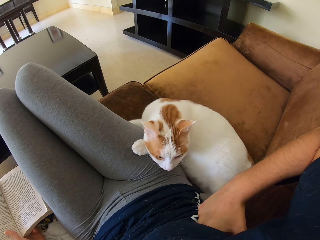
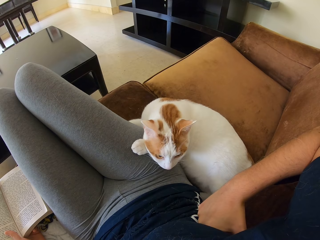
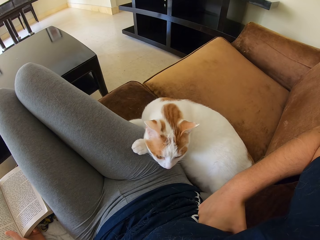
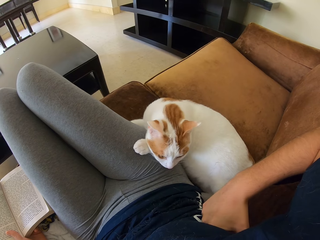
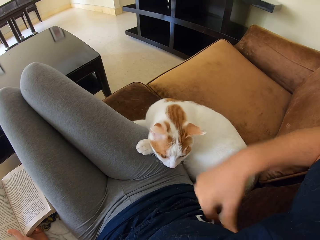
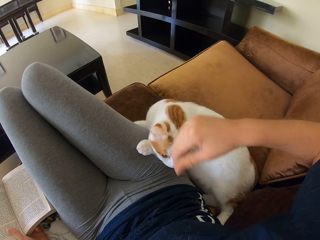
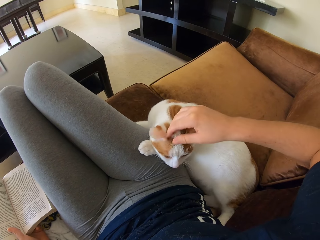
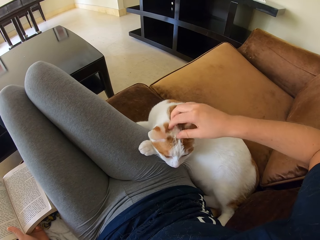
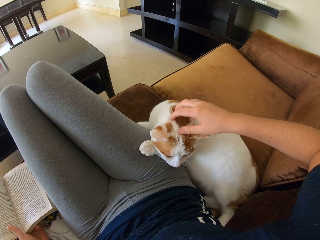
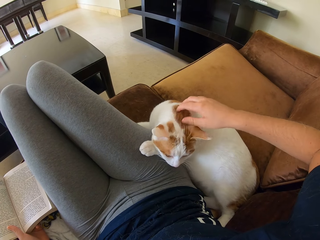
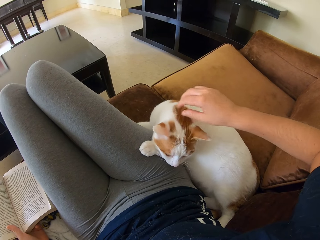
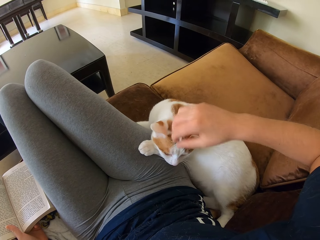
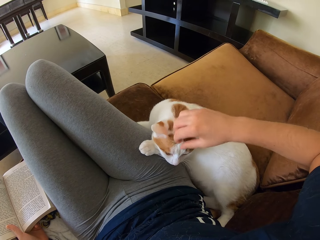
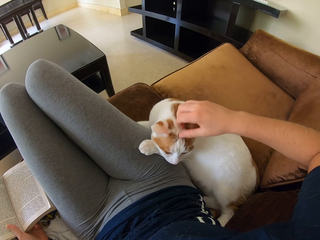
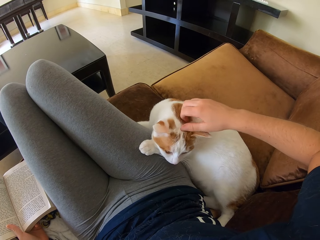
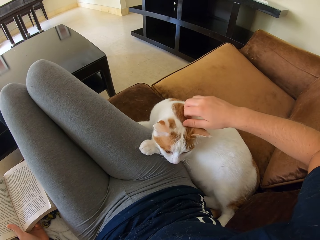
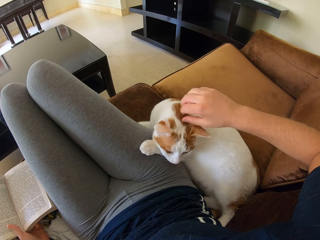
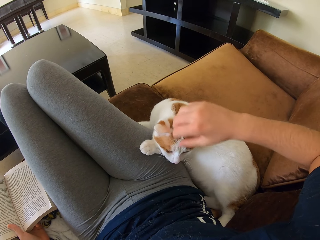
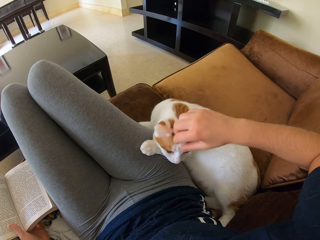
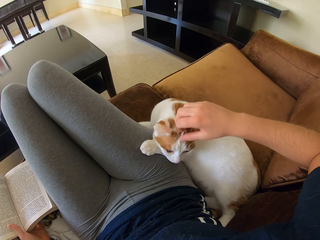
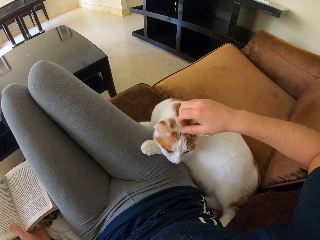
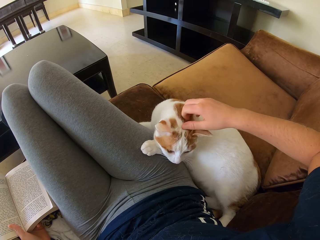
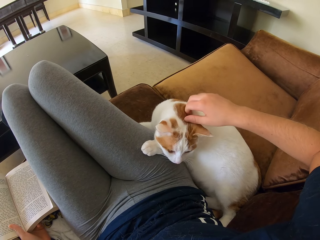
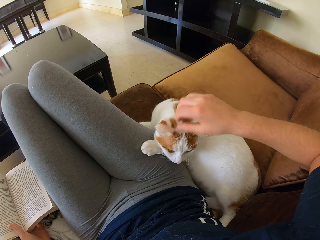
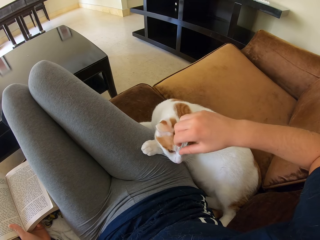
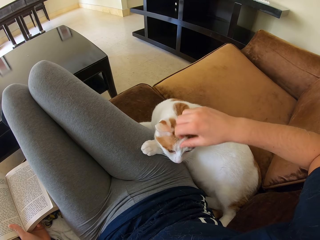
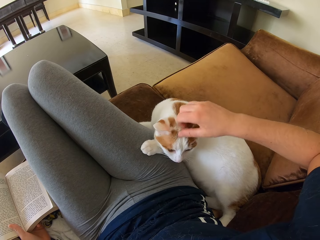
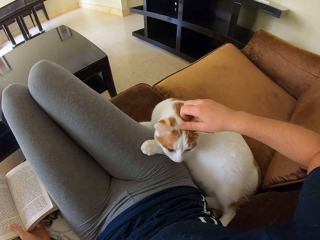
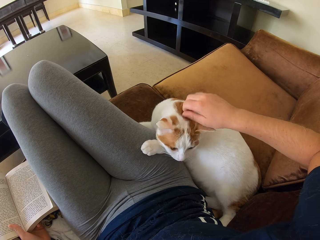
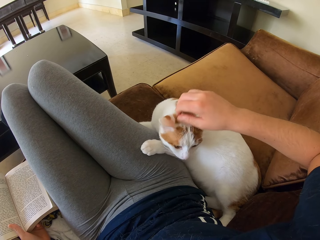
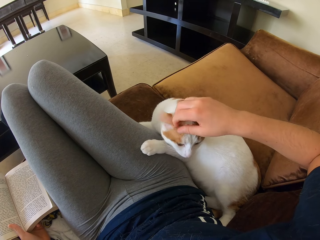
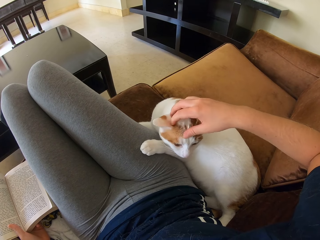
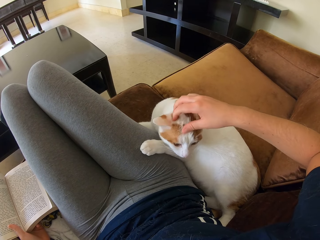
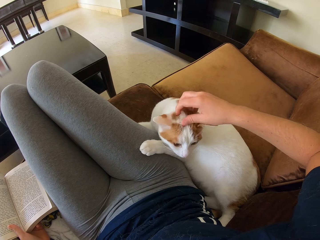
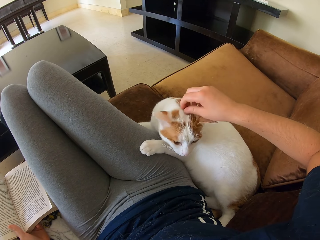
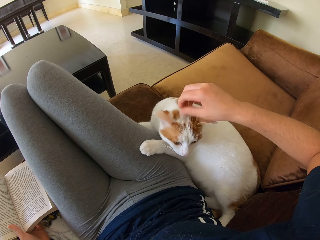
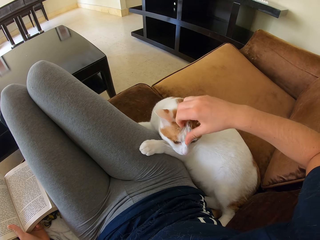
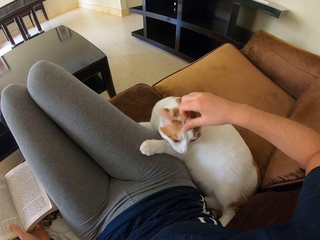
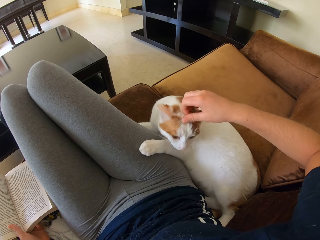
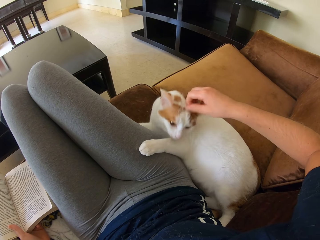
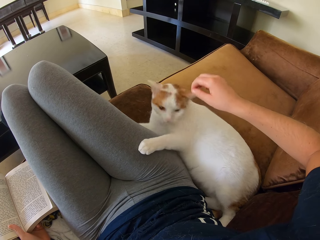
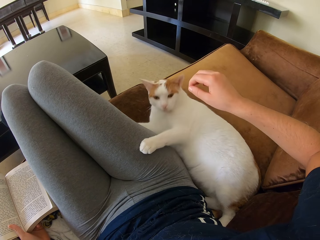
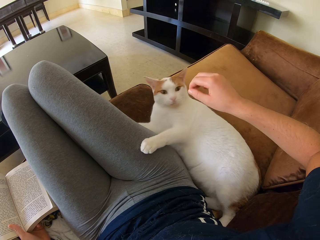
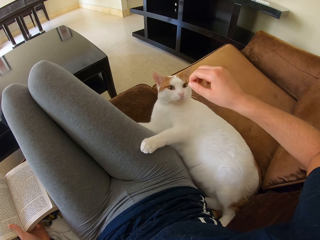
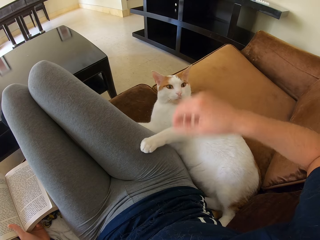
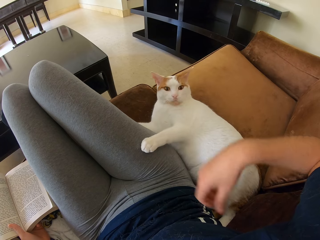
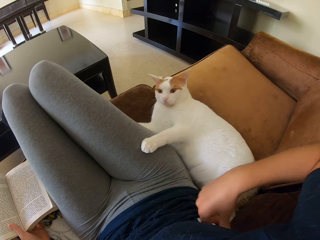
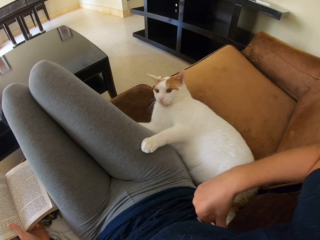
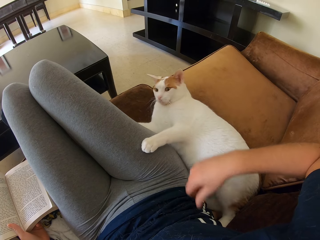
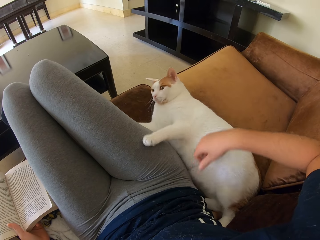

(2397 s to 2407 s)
The camera wearer pets a cat on the sofa. They touch the cat repeatedly.

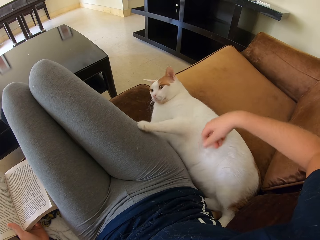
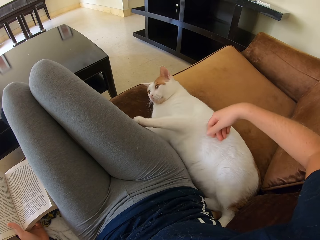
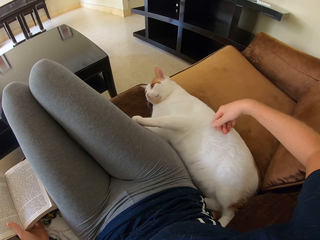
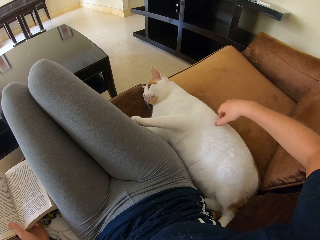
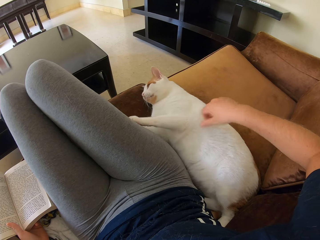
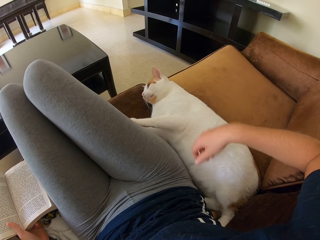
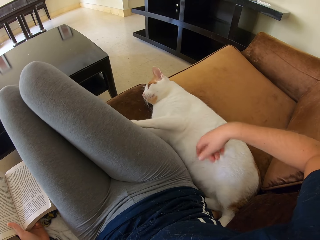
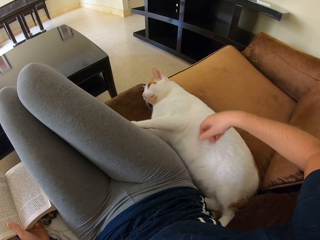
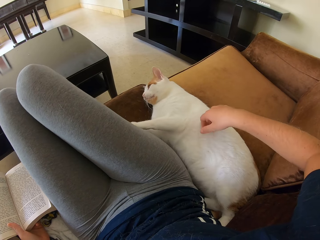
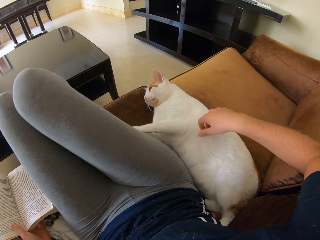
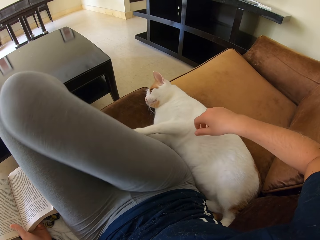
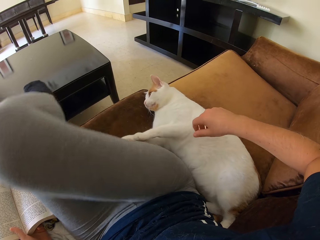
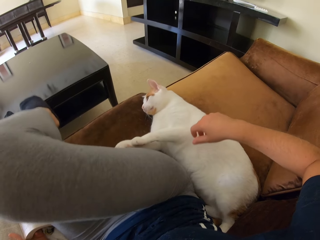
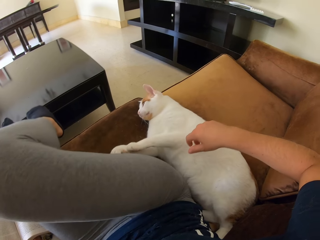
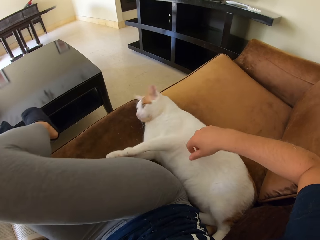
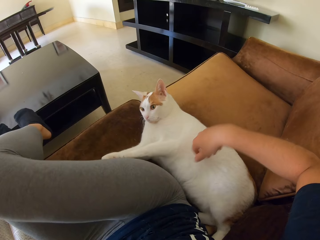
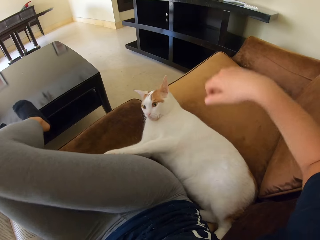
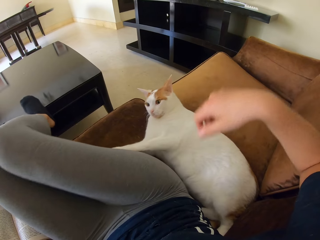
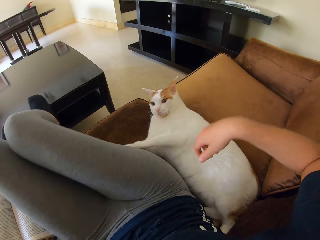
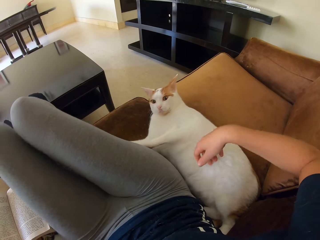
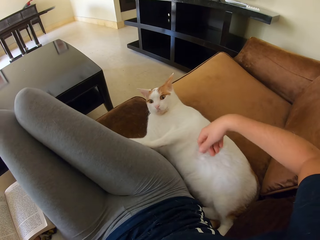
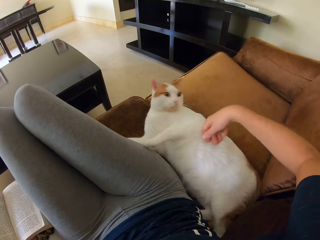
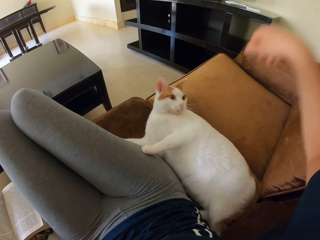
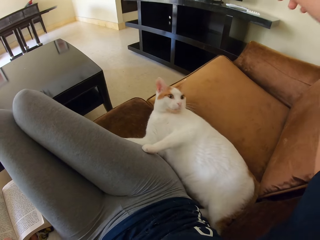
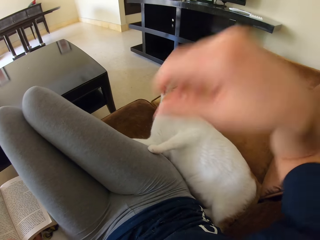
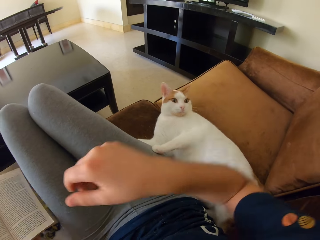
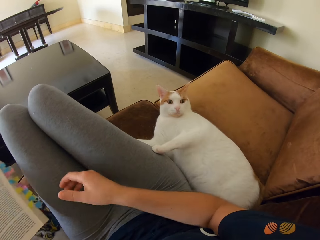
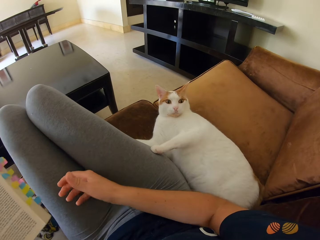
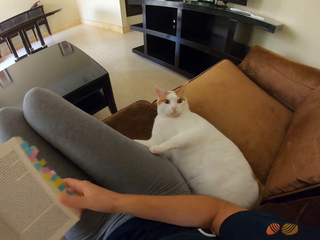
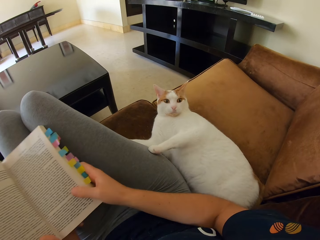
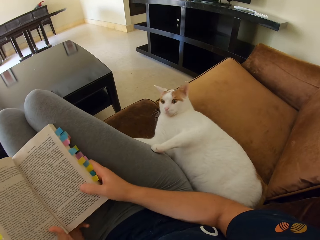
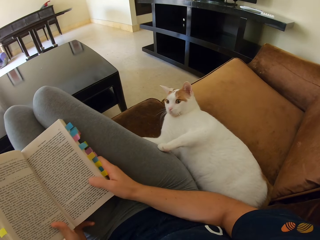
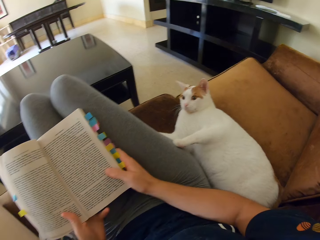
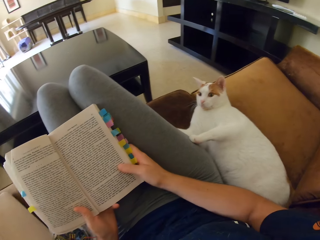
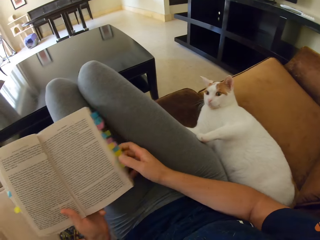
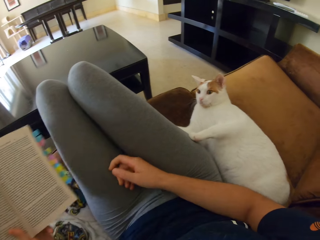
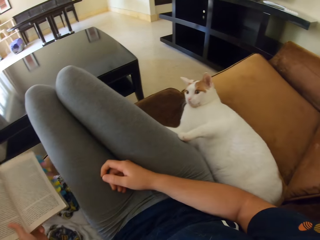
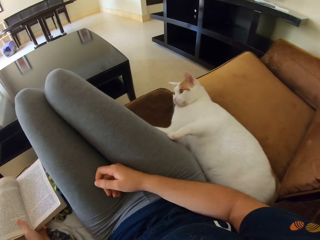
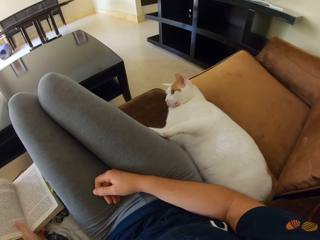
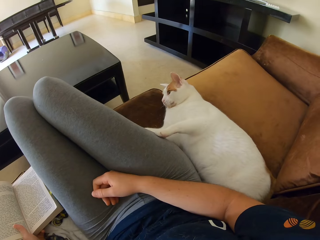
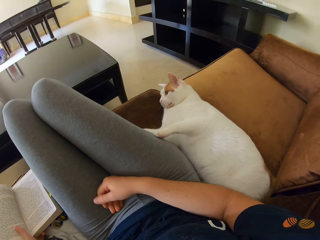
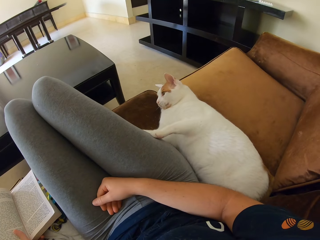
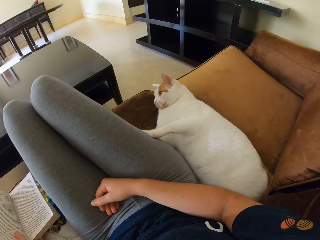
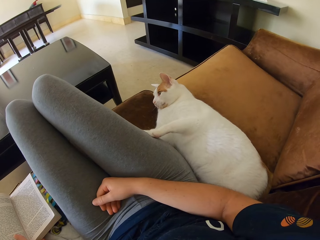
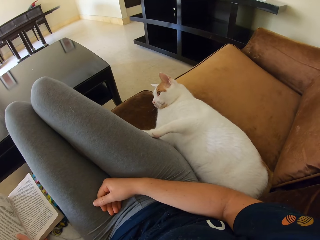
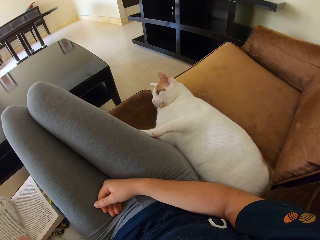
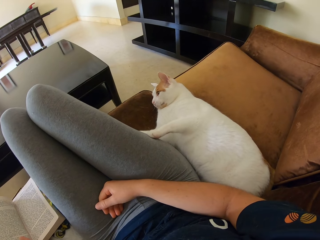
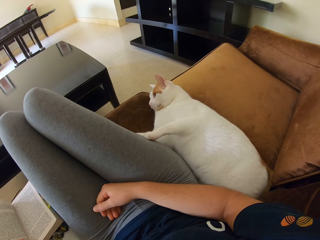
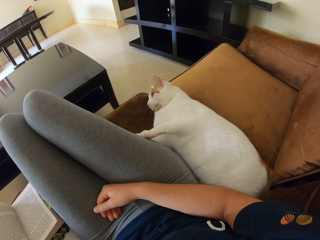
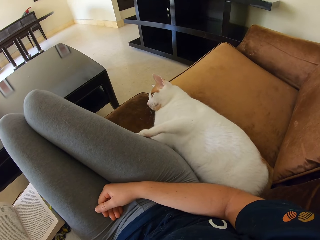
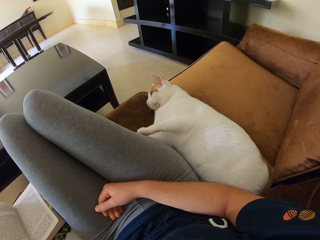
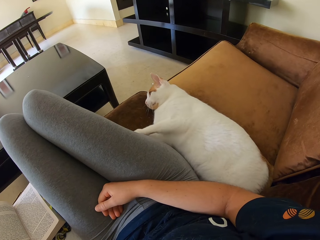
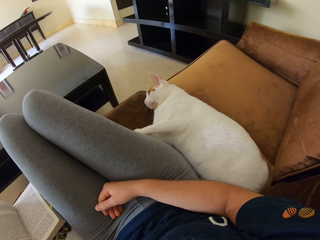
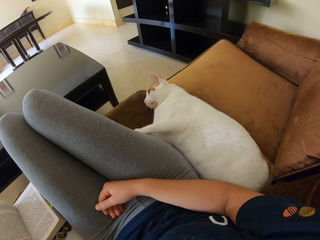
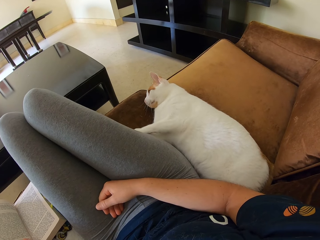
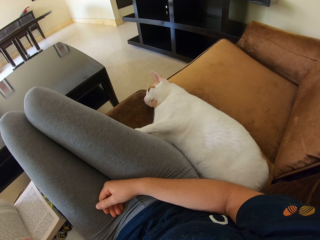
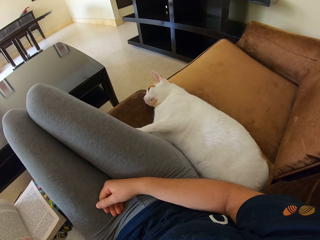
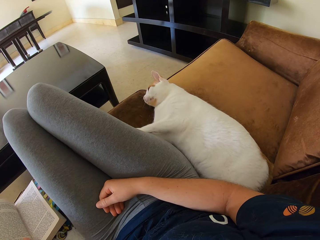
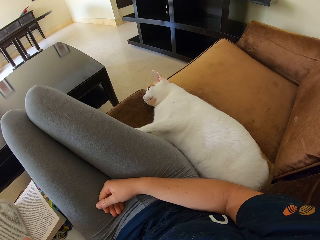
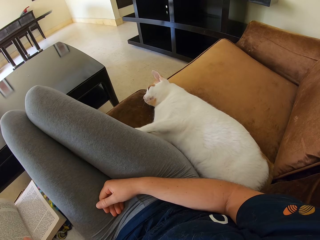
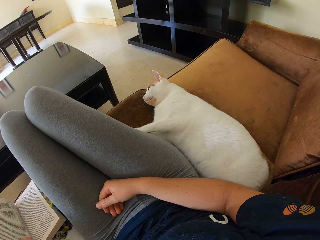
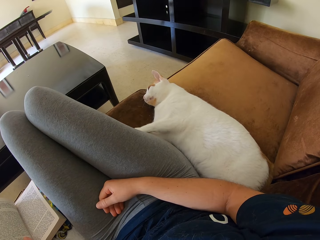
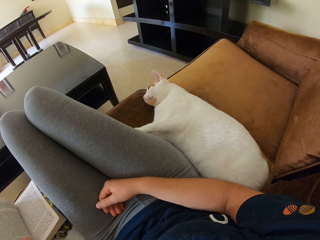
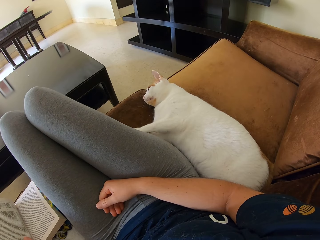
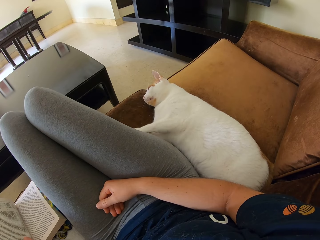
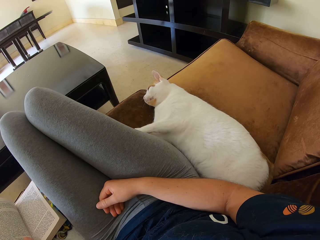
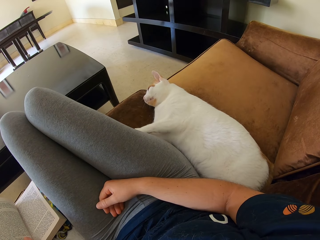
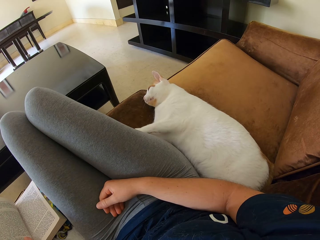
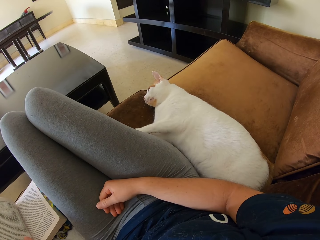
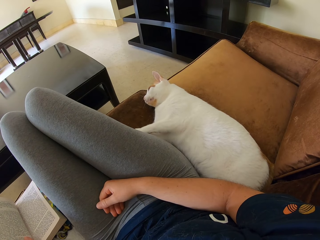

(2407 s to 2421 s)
The camera wearer lifts the right leg off the table. She touches a cat. She puts the leg on the table. She holds a book on the lap. She puts the book on her lap. She puts the book aside.
